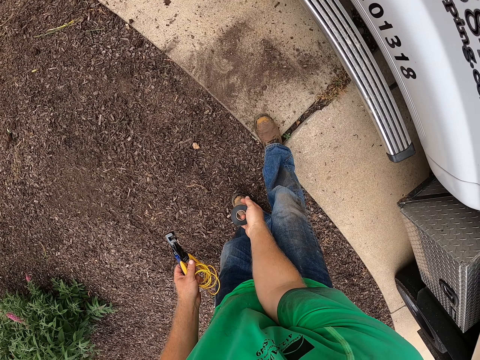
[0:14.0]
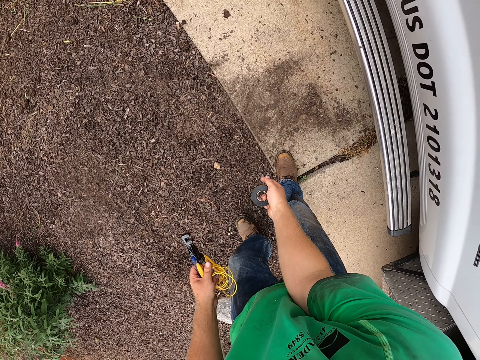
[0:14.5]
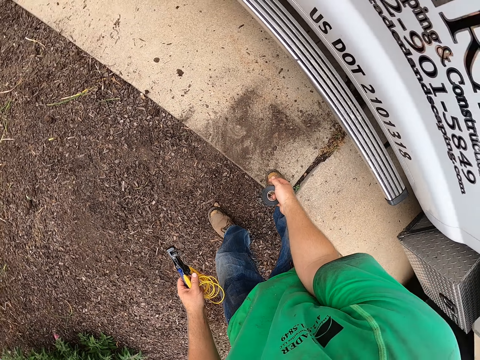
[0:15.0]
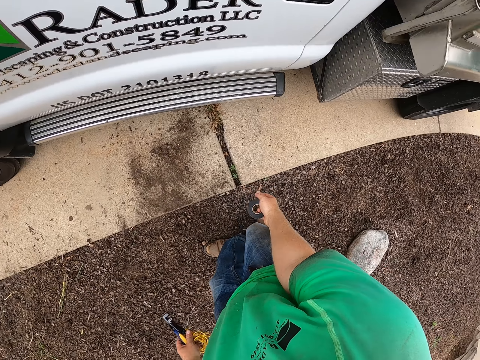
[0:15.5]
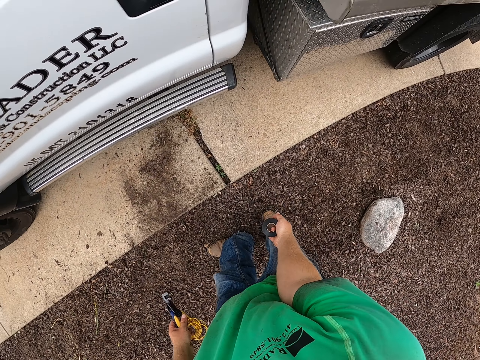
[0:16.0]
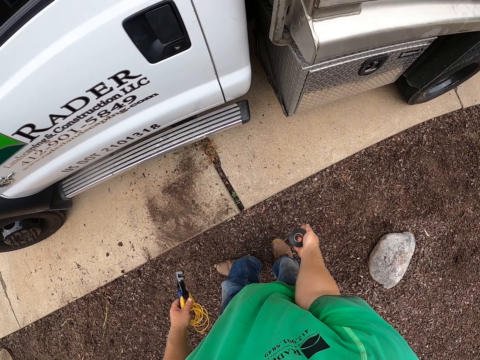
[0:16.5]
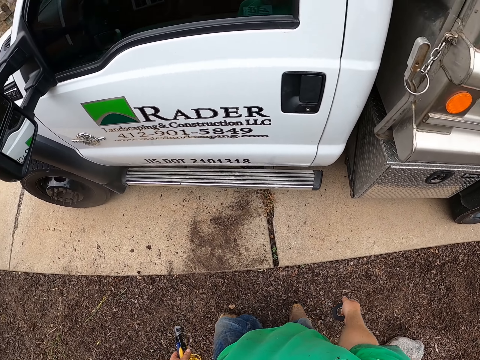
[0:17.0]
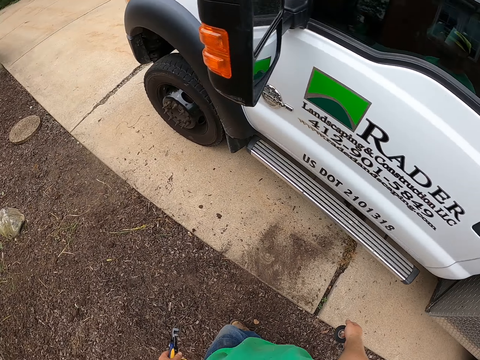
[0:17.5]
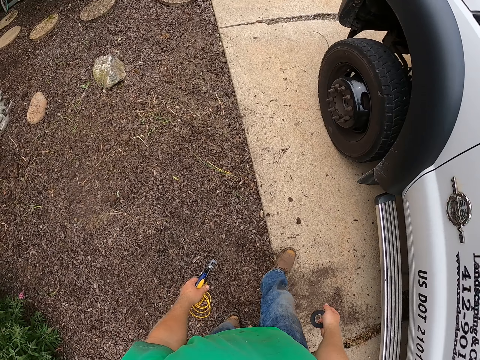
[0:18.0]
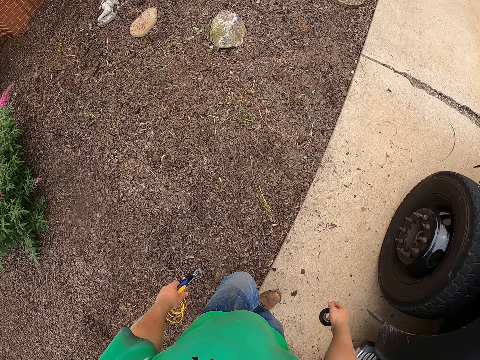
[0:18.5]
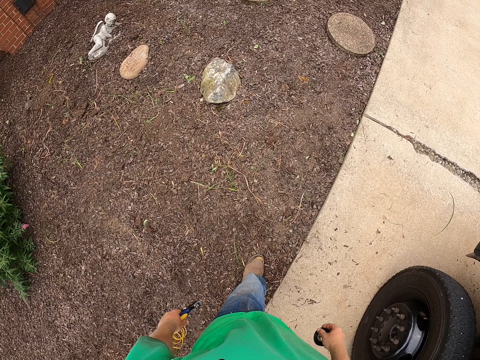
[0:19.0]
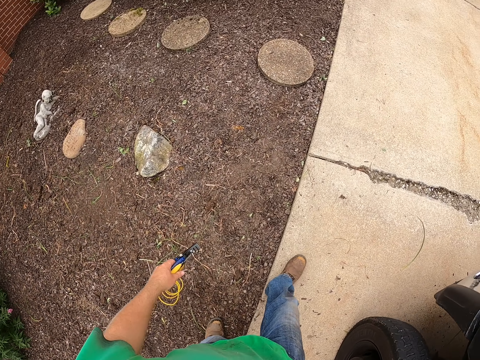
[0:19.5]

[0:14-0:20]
The camera wearer looks around. They walk on a walkway.

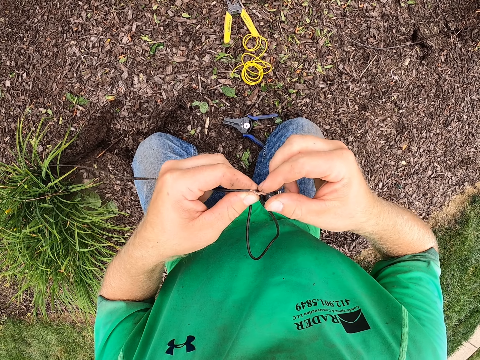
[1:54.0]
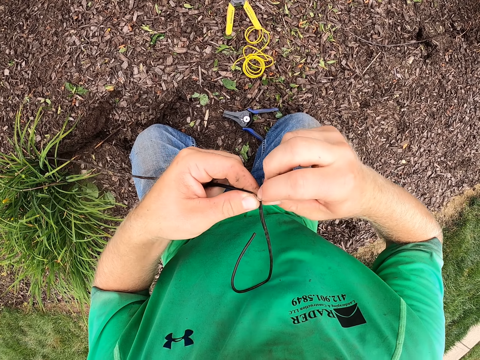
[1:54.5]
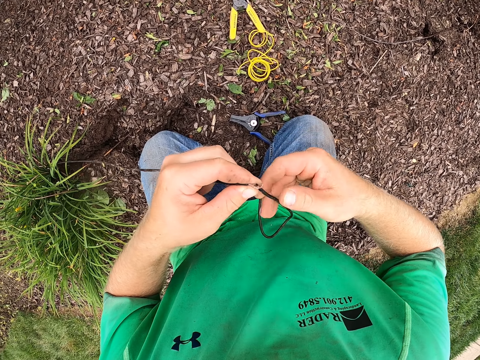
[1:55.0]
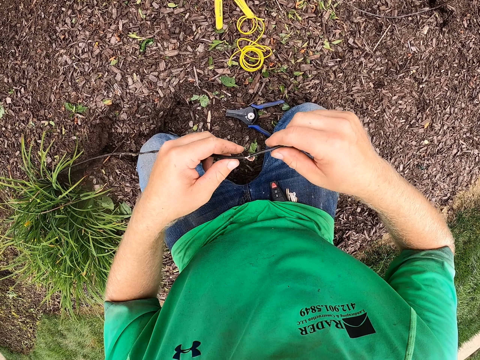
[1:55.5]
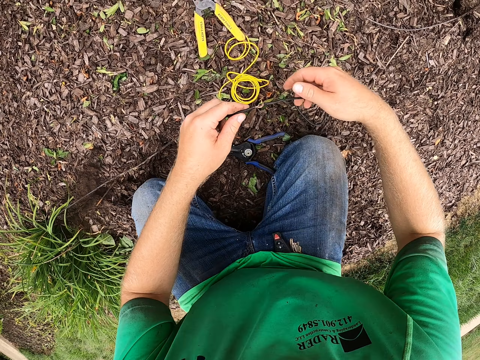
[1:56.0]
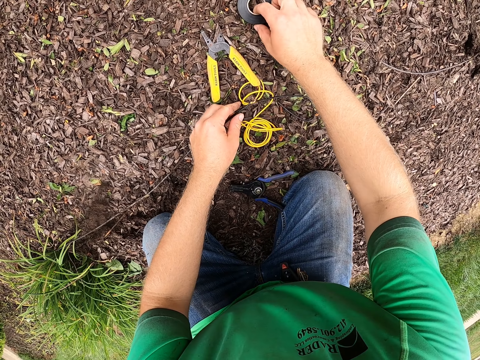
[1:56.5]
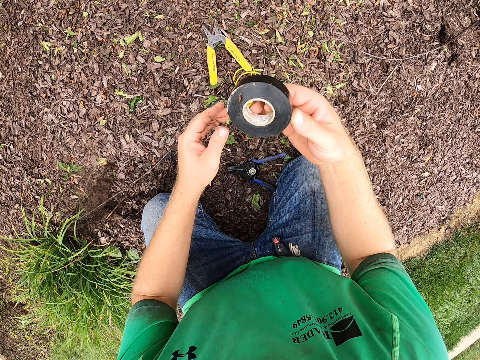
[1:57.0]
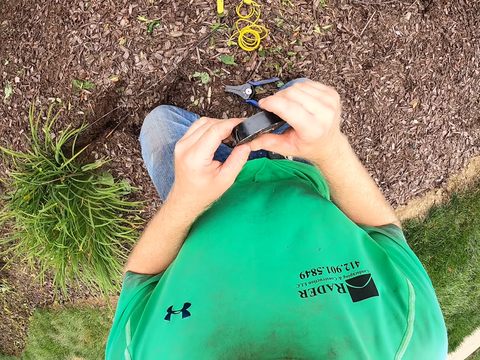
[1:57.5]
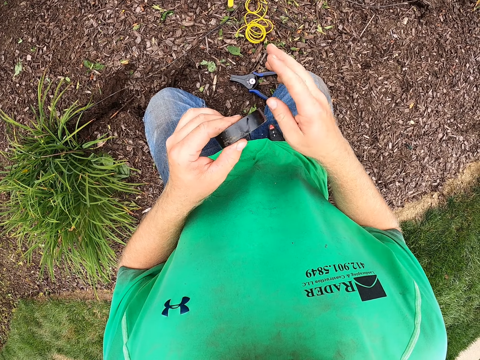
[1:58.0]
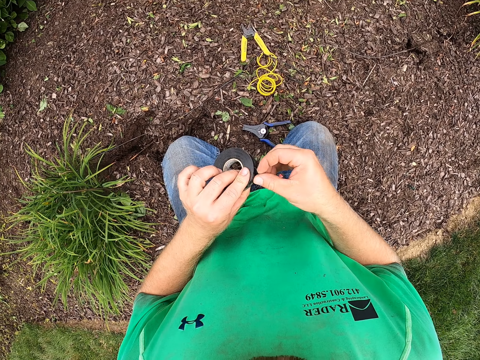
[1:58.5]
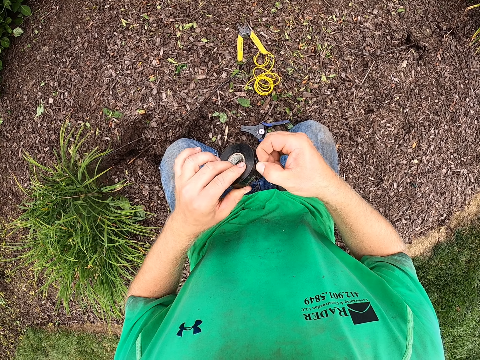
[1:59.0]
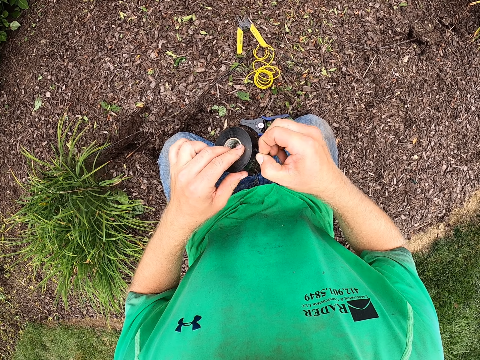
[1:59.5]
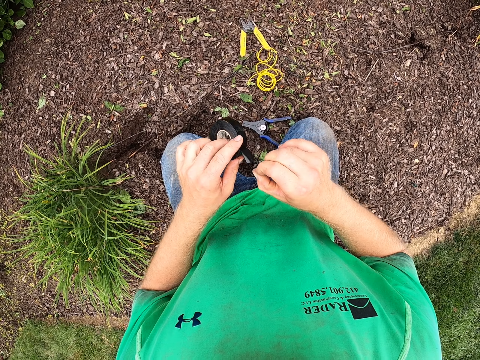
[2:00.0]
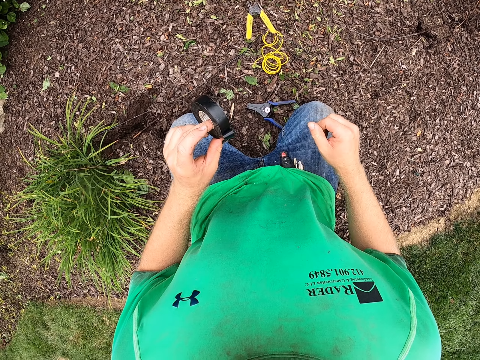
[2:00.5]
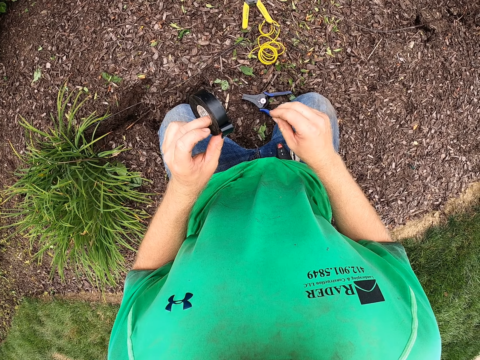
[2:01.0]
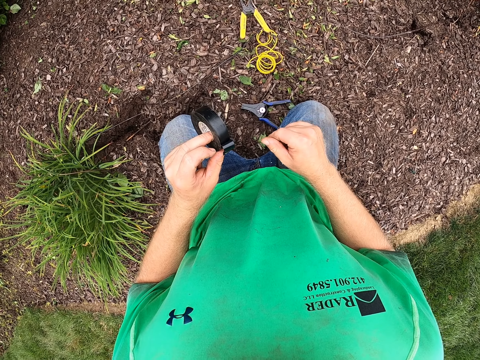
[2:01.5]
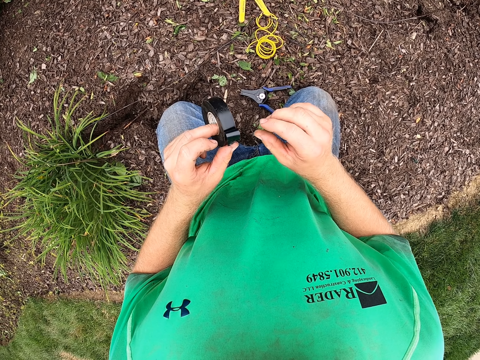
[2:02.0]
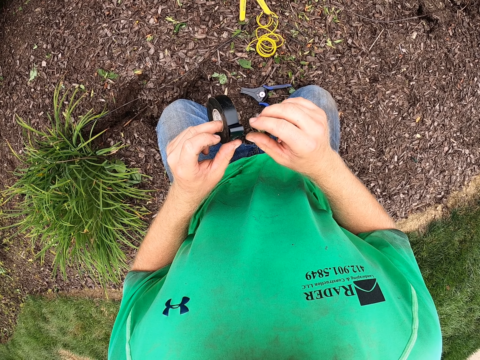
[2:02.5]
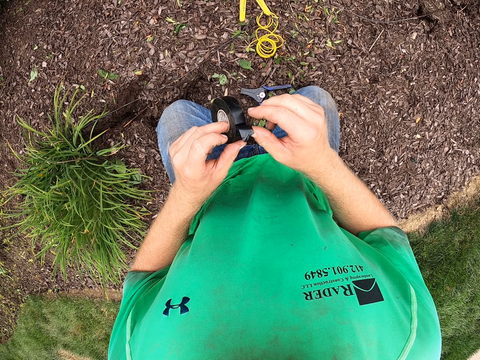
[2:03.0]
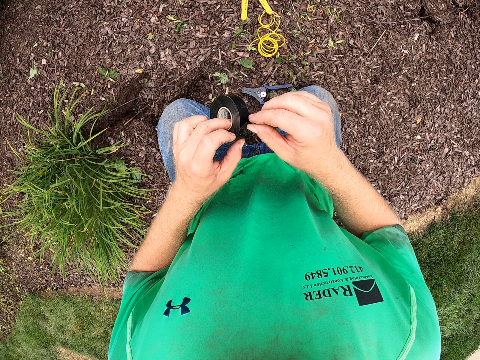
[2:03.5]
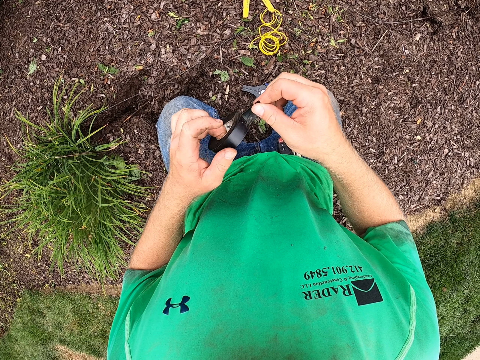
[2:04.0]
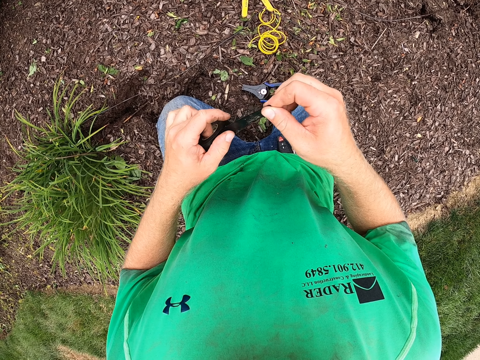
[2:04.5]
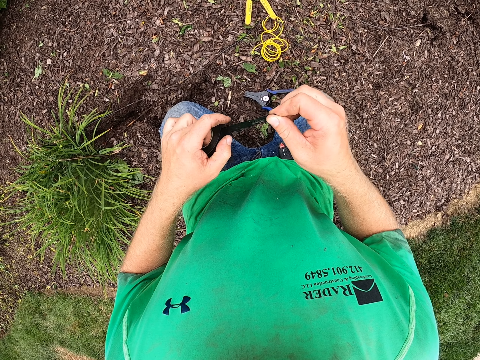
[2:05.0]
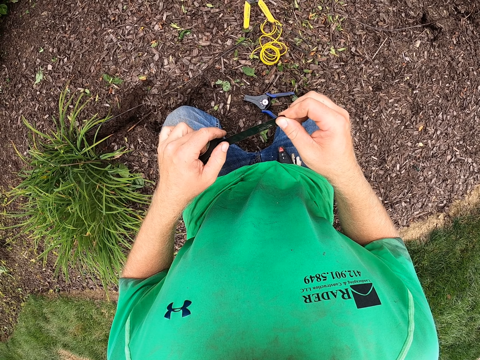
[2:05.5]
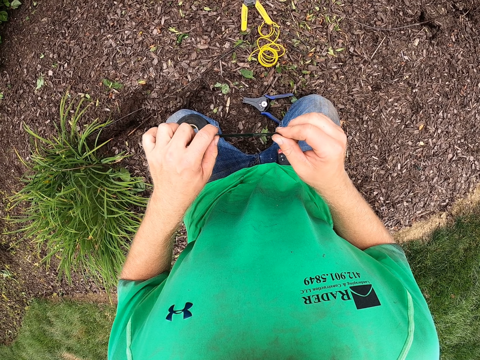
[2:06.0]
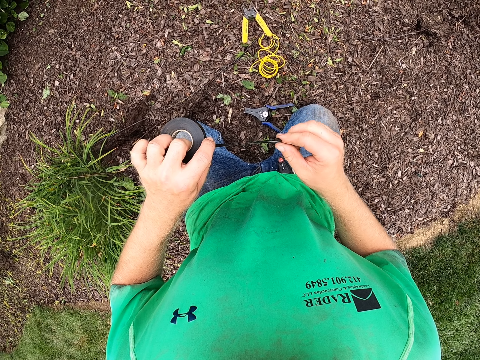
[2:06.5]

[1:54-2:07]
The camera wearer drops the wire in both hands on the ground. He picks up the duct tape from the ground with his right hand. He passes the duct tape from his right hand to his left hand. He removes tape from the duct tape with his right hand.
